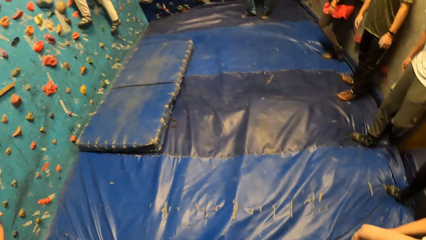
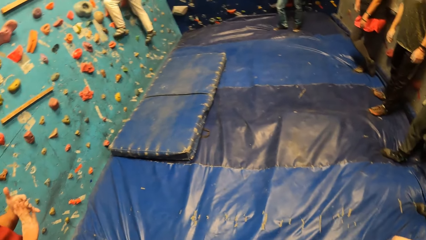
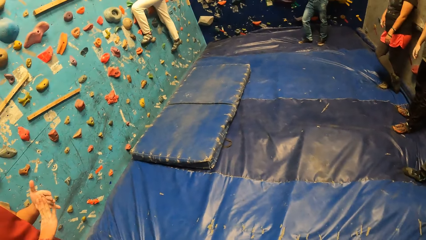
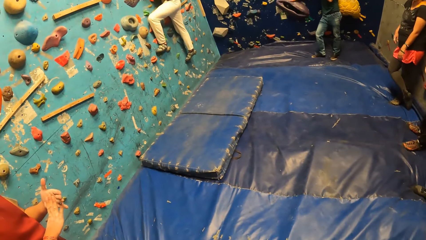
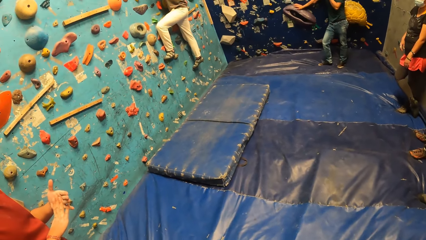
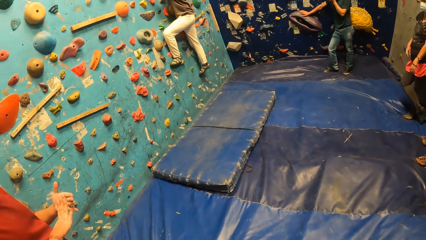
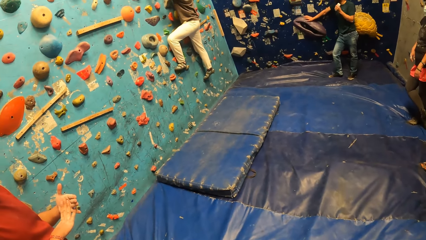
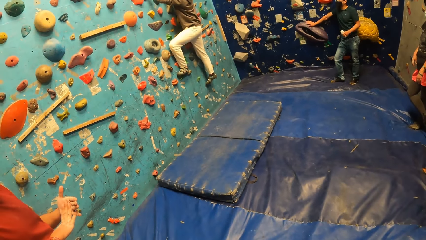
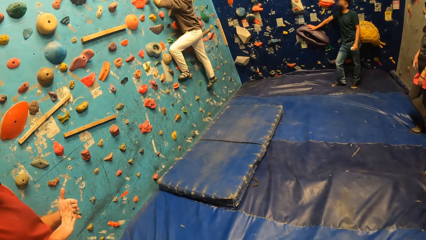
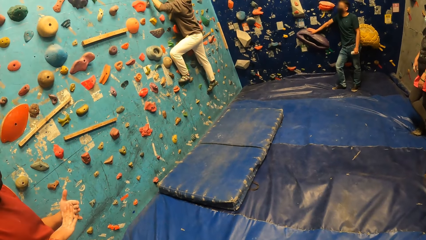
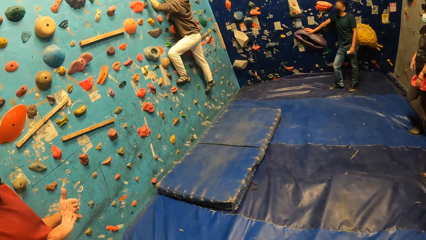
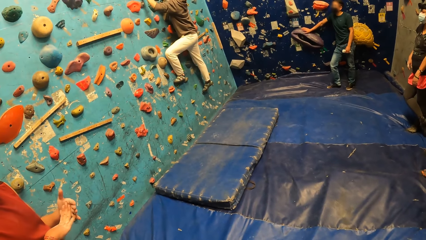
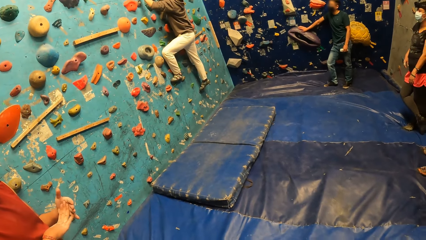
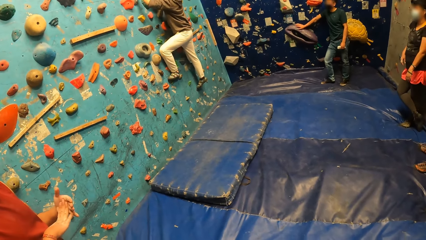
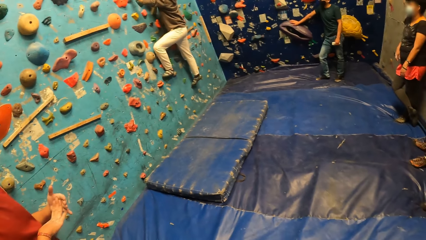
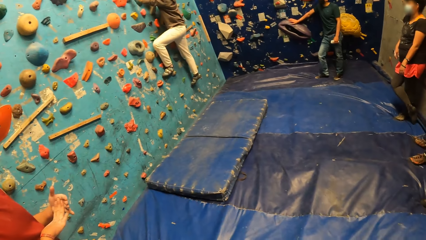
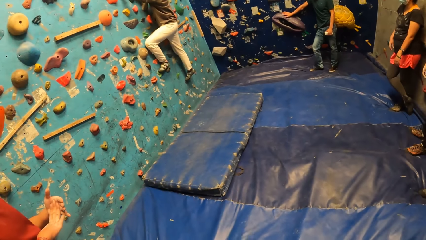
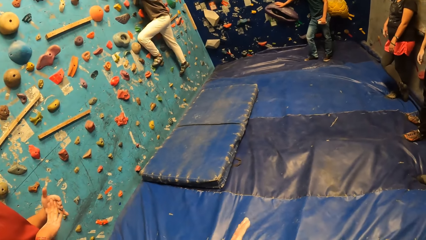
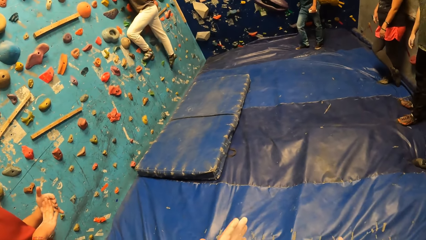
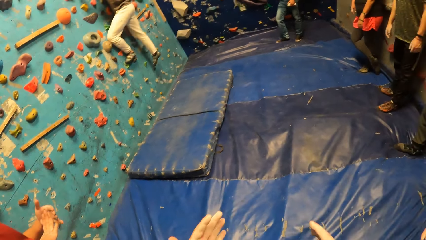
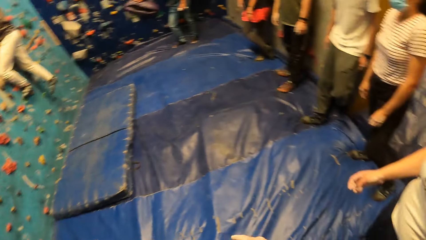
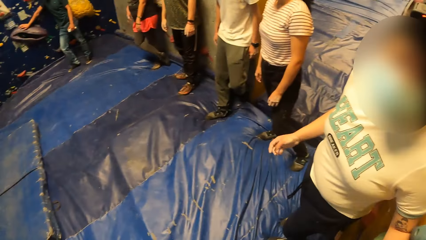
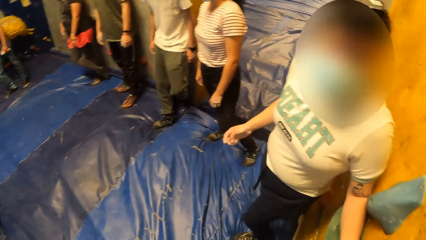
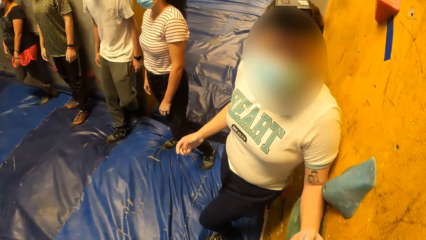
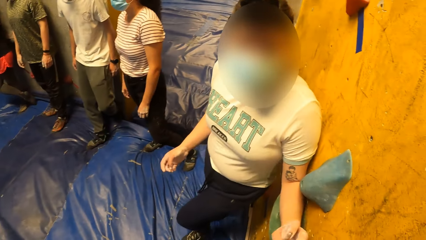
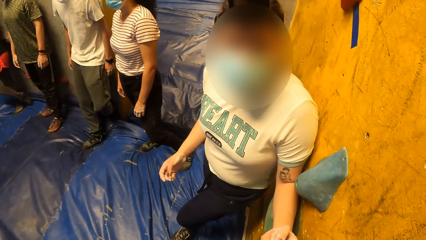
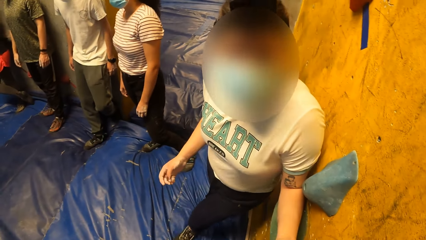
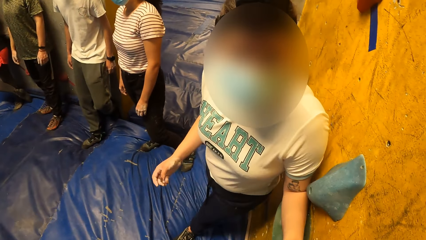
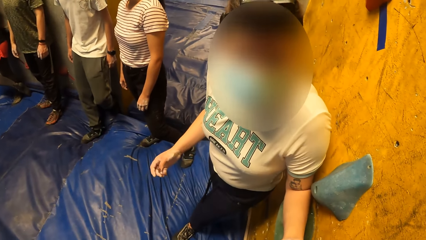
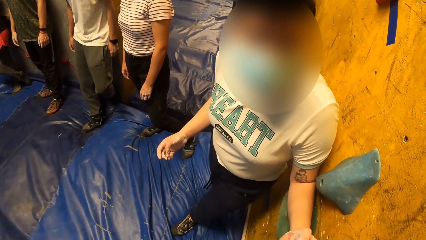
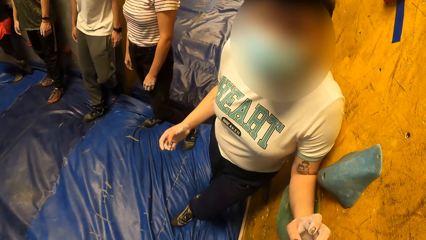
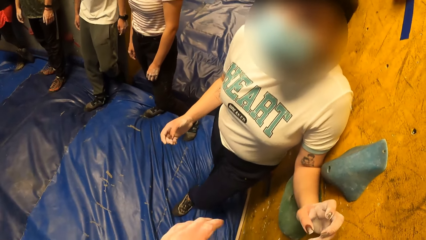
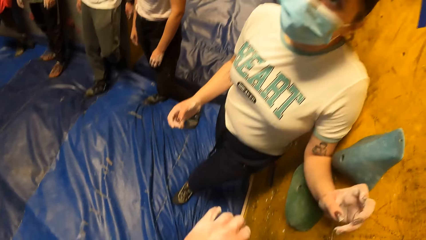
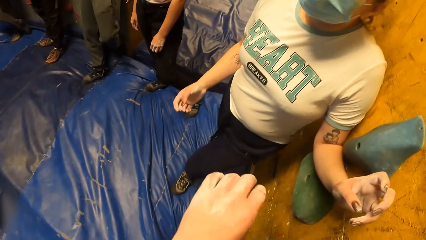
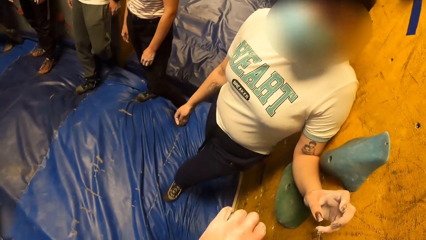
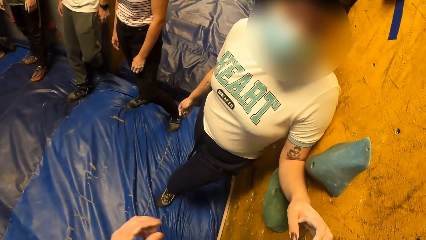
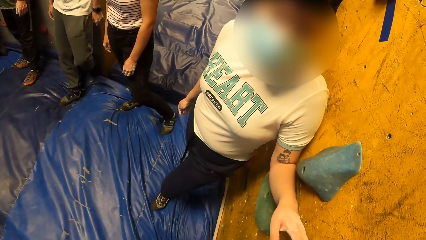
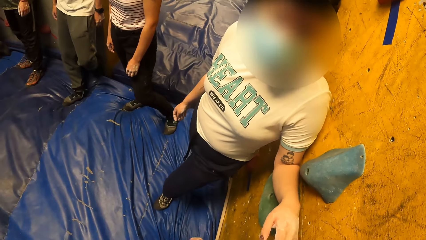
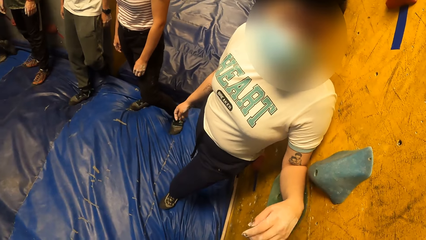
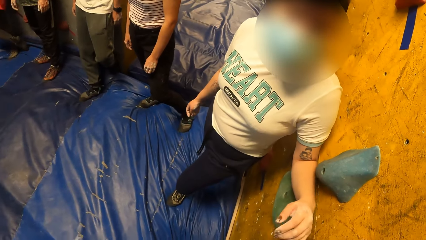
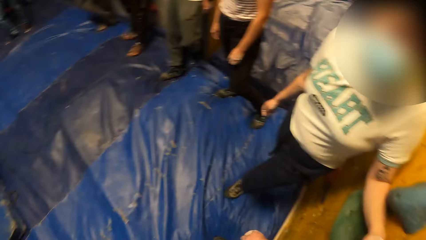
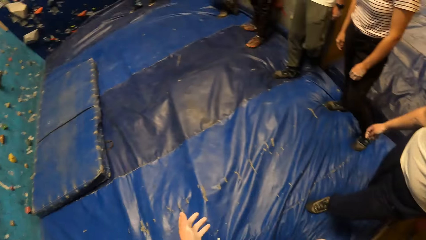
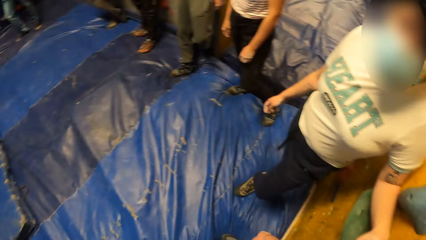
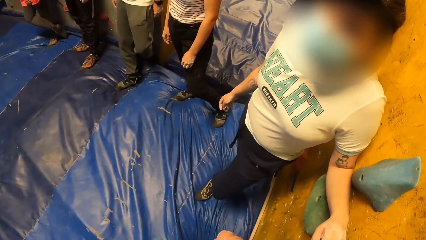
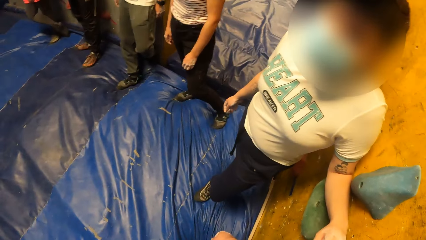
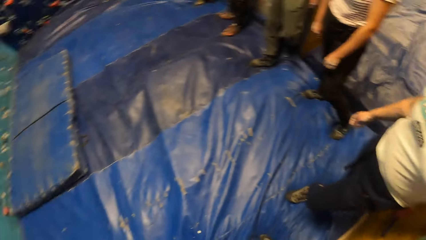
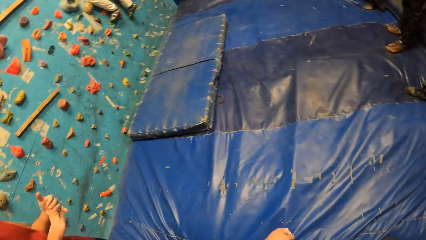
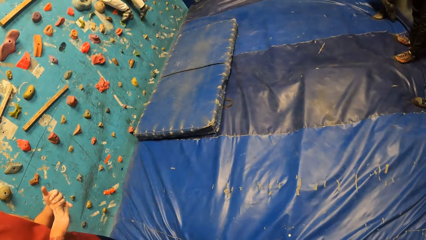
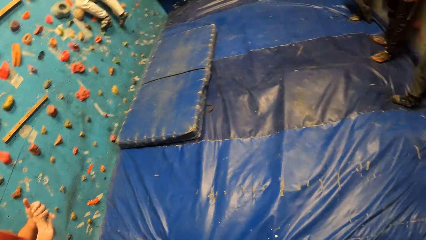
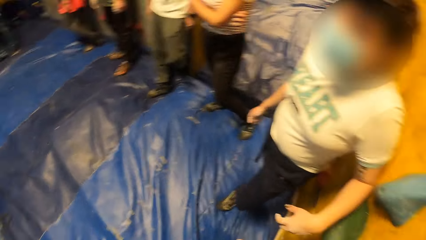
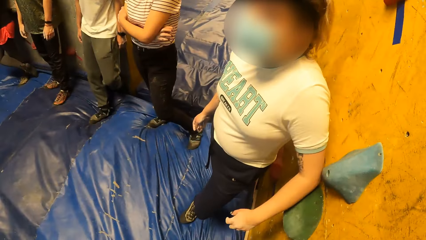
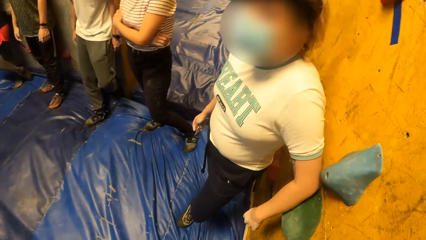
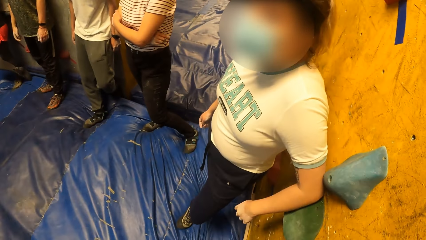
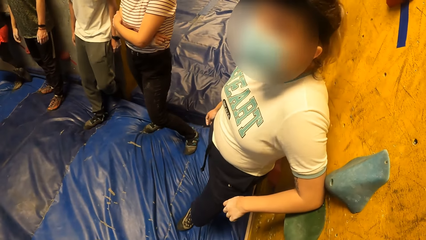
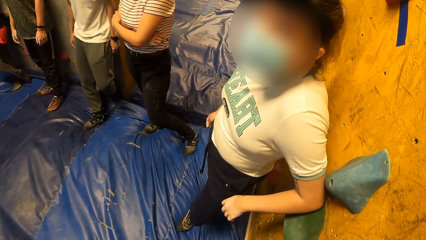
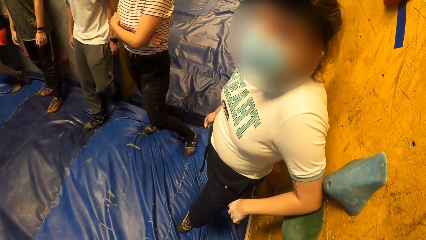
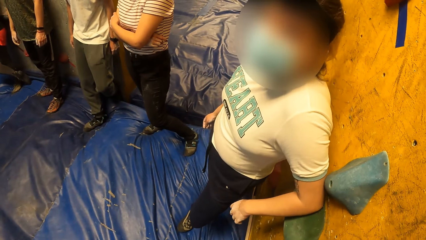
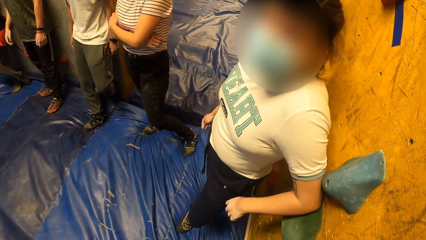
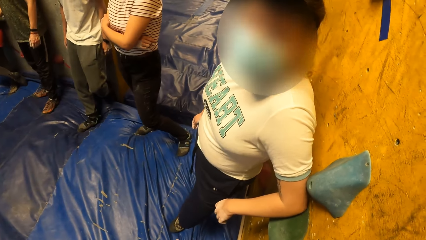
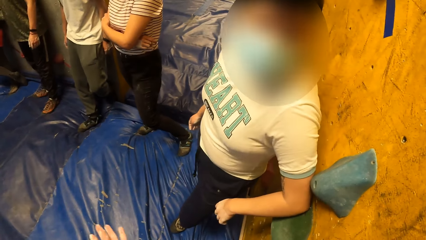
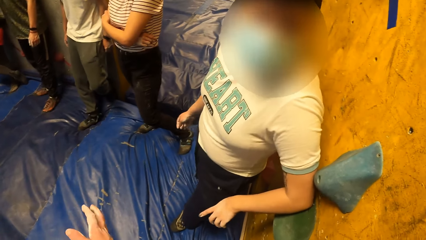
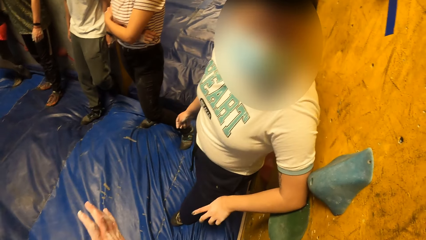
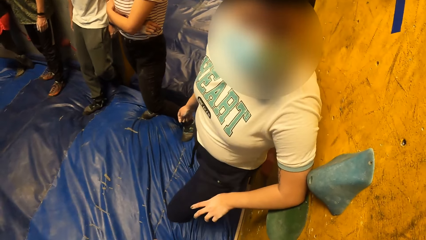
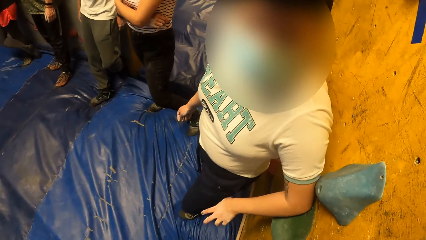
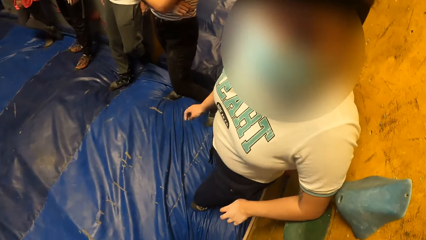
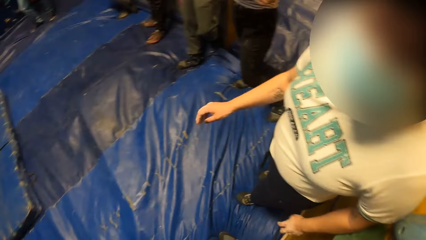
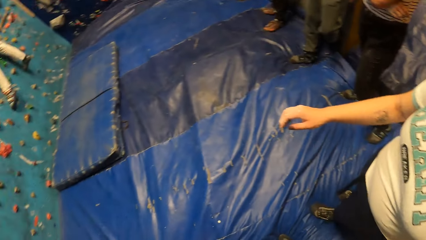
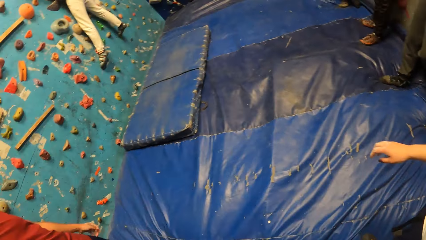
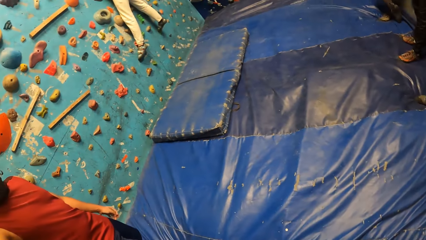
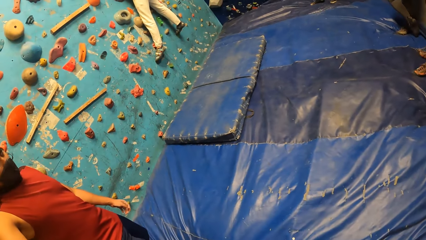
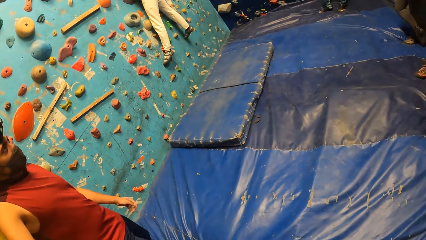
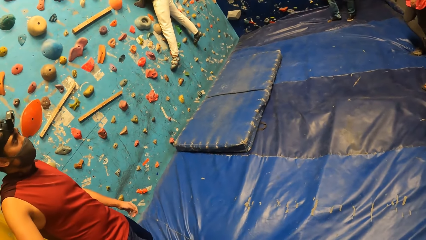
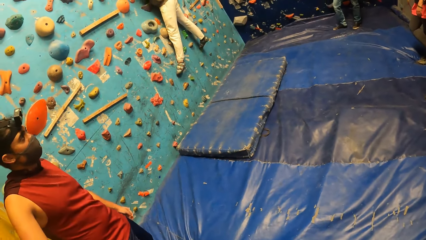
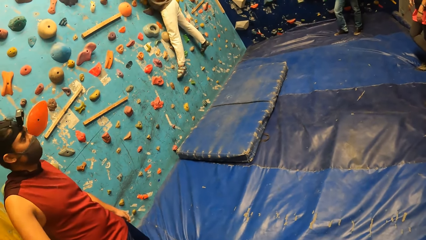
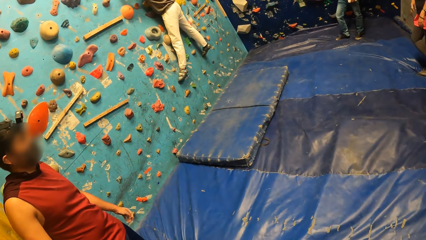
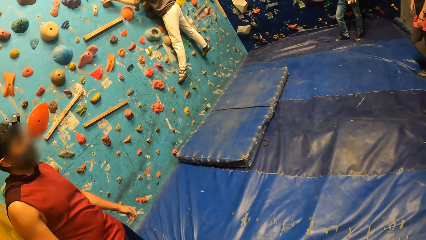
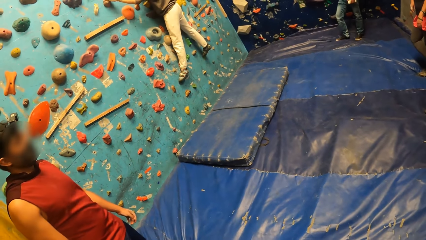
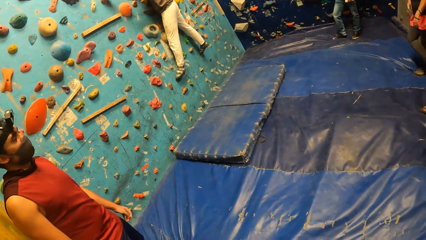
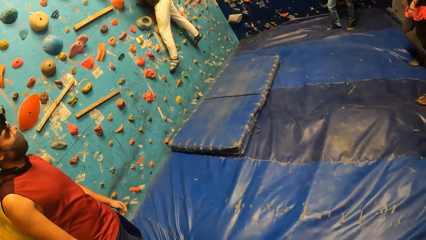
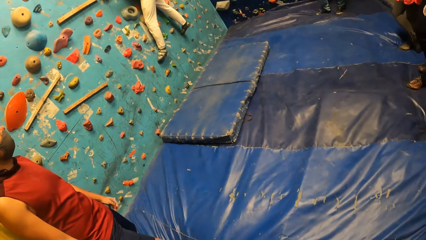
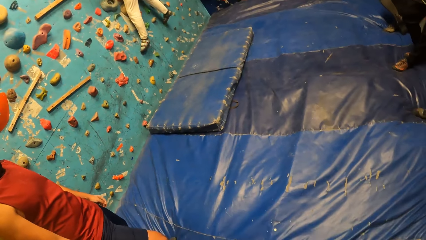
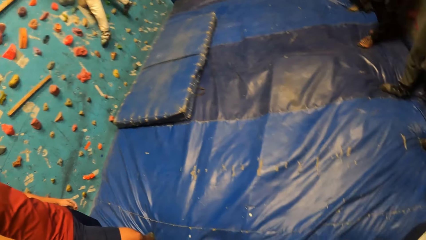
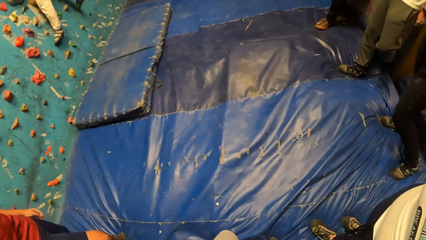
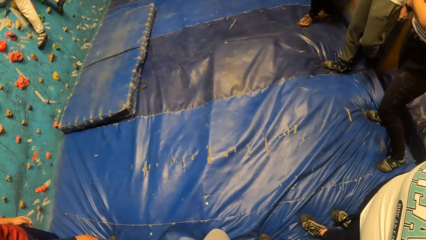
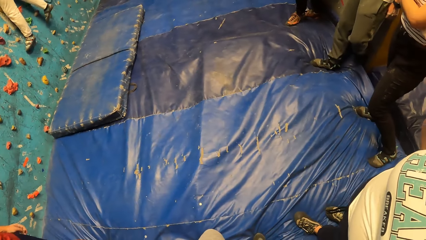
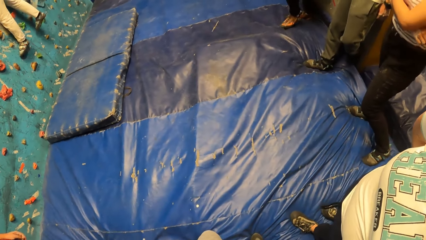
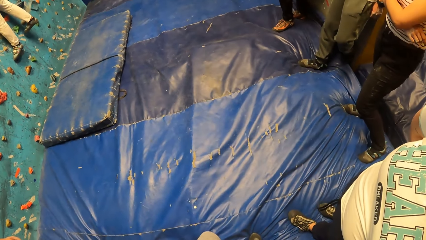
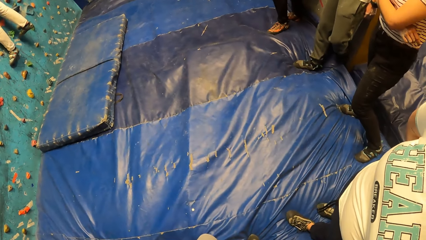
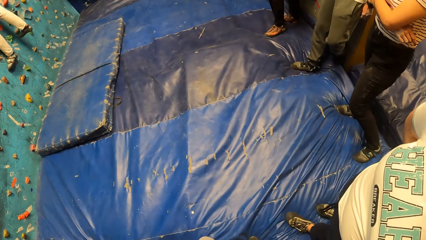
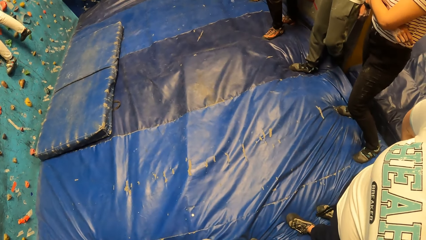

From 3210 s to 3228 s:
The camera wearer looks at a woman. They look at a man. The woman climbs on the wall climbing game. The camera wearer looks around the room. They look at another woman. They do a hand gesture. They look at the other woman. They look around the room. They look at the other woman. They look around the room. They converse with the other woman. They look at the other woman. They do a hand gesture. They look around the room. The first woman climbs on the wall climbing game. The camera wearer looks around the room.
